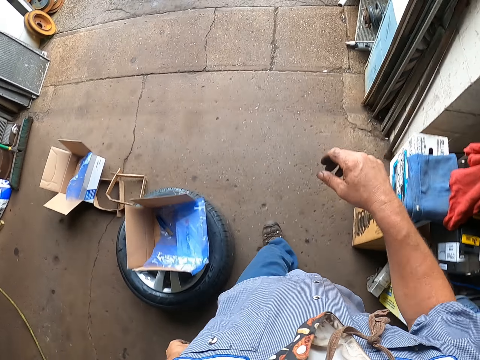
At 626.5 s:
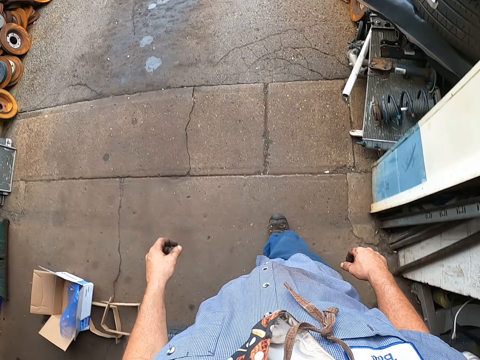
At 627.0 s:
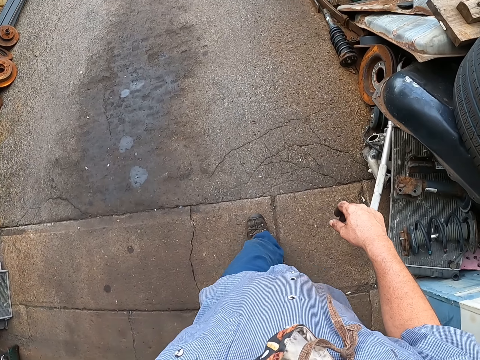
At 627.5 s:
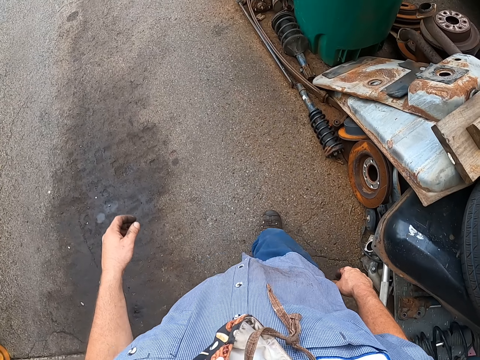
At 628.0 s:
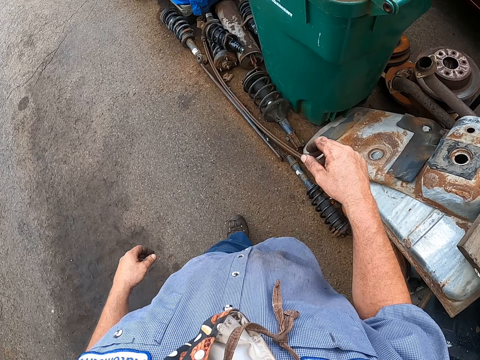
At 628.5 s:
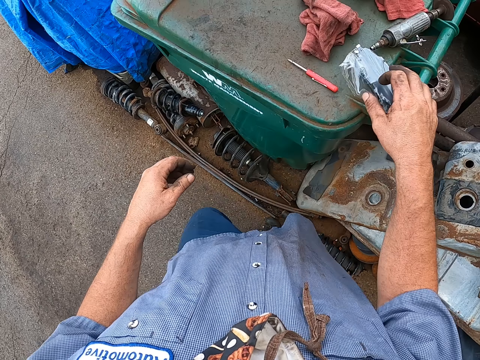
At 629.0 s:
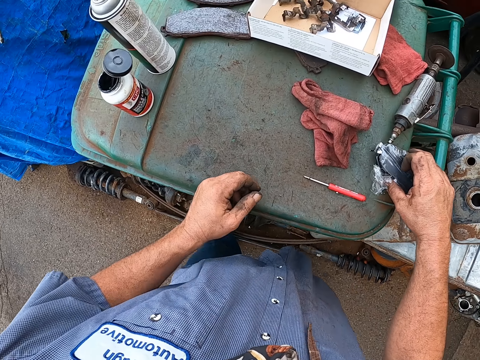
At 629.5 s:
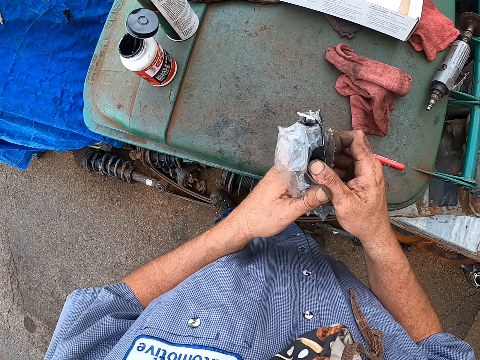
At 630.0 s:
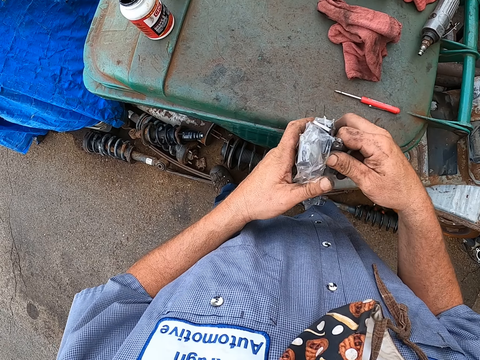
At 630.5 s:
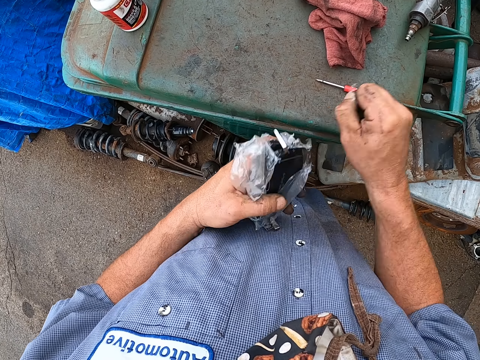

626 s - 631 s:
The camera wearer picks up the engine pads or brake pads. He tears the polythene paper with his hands.

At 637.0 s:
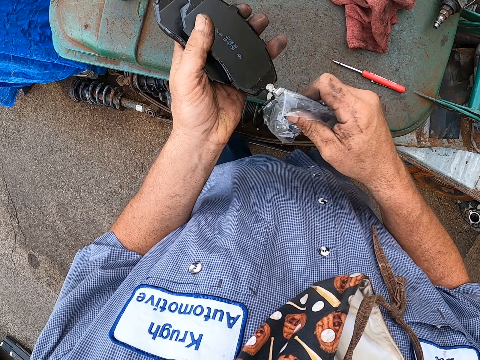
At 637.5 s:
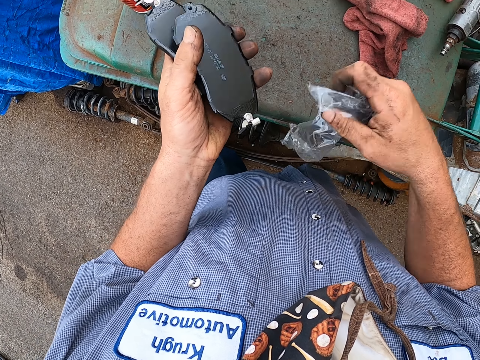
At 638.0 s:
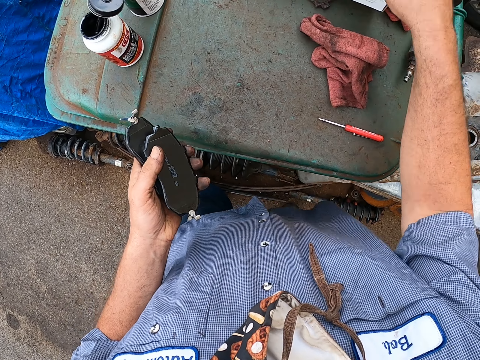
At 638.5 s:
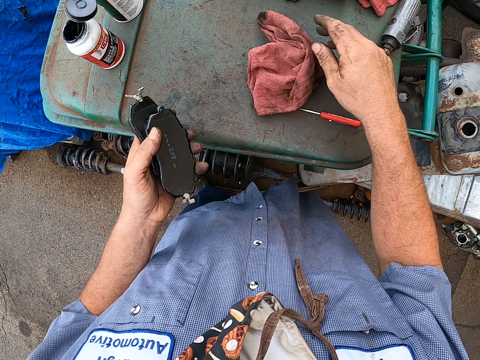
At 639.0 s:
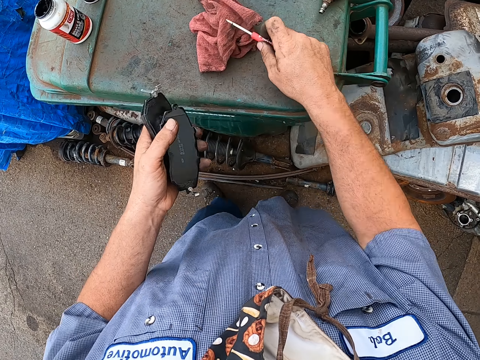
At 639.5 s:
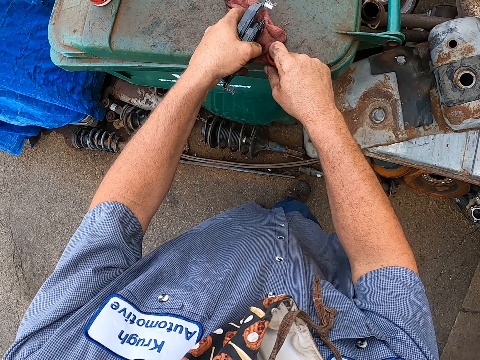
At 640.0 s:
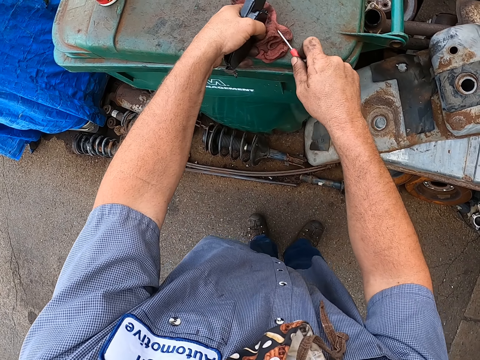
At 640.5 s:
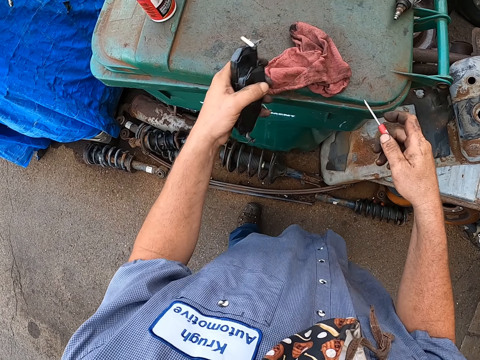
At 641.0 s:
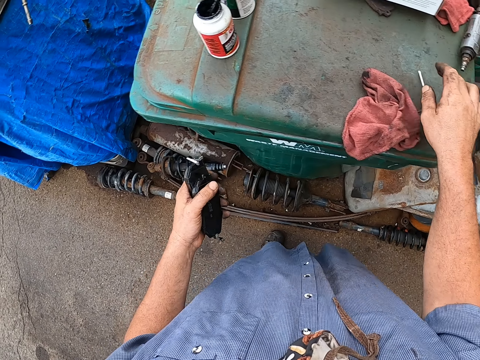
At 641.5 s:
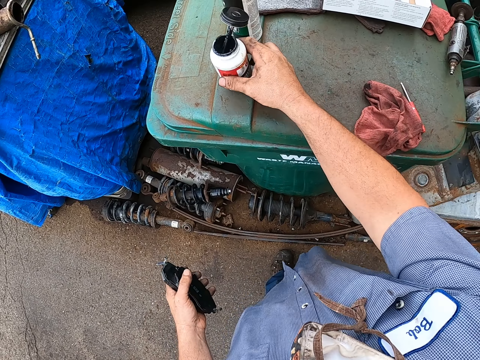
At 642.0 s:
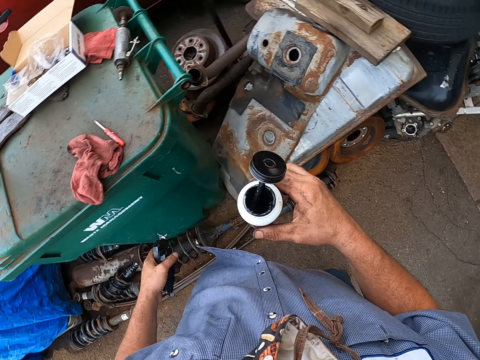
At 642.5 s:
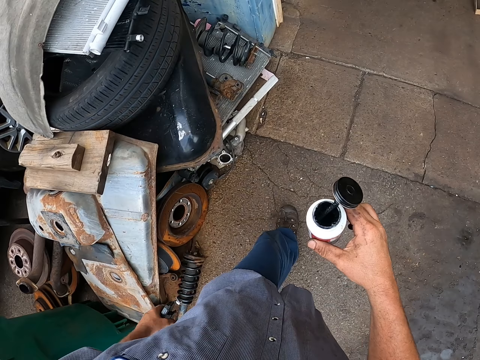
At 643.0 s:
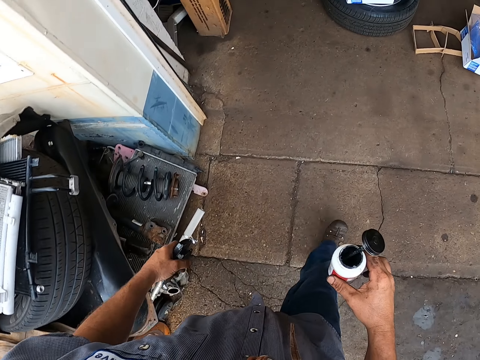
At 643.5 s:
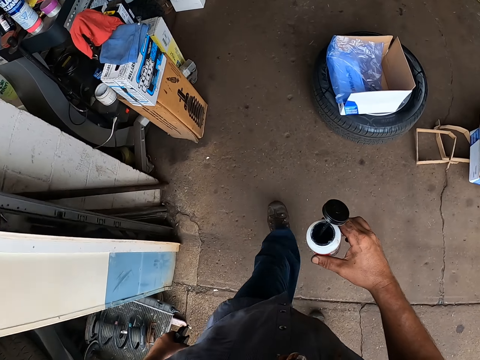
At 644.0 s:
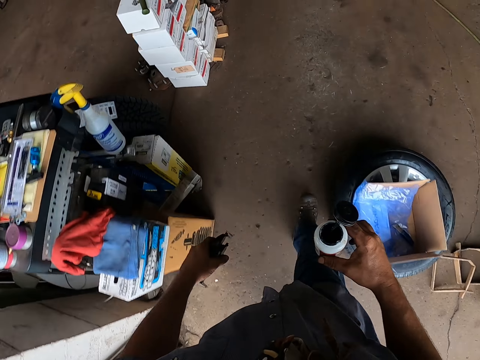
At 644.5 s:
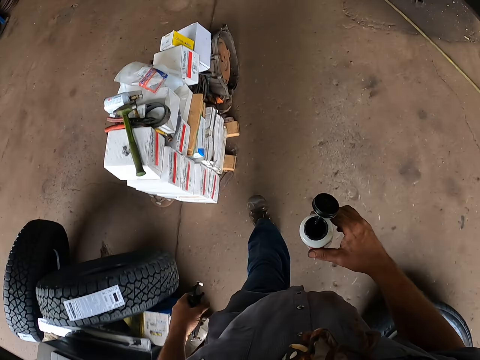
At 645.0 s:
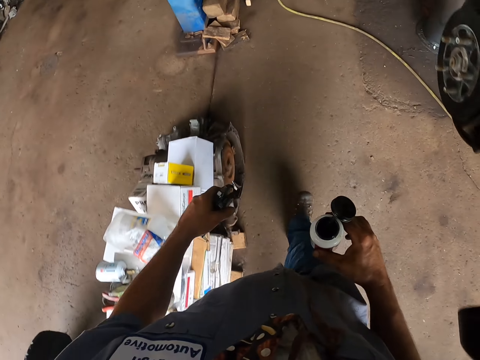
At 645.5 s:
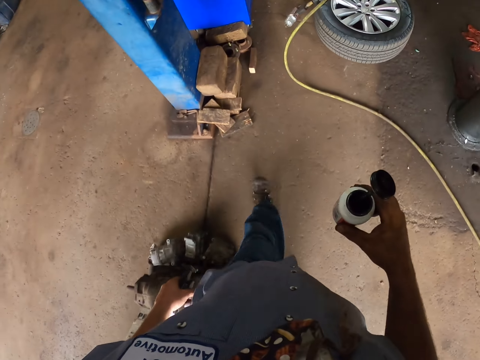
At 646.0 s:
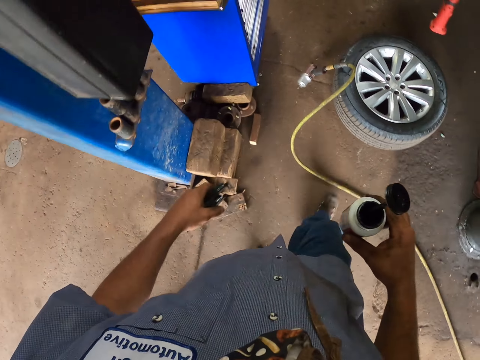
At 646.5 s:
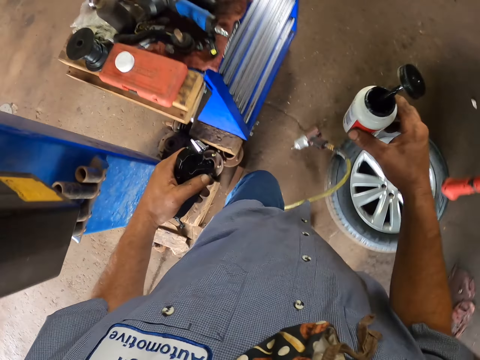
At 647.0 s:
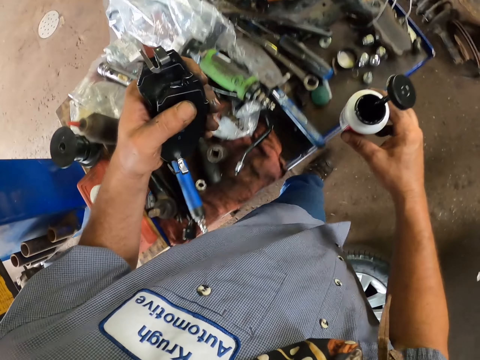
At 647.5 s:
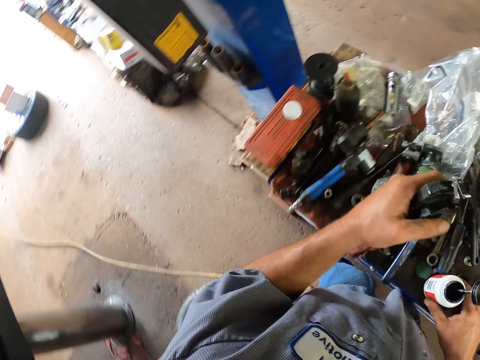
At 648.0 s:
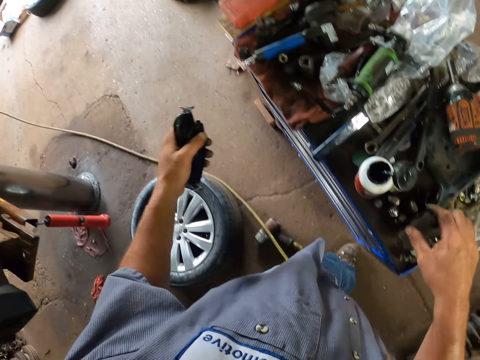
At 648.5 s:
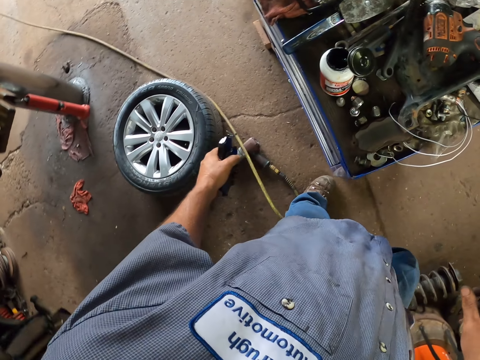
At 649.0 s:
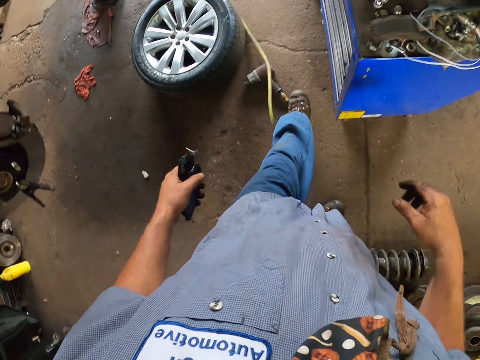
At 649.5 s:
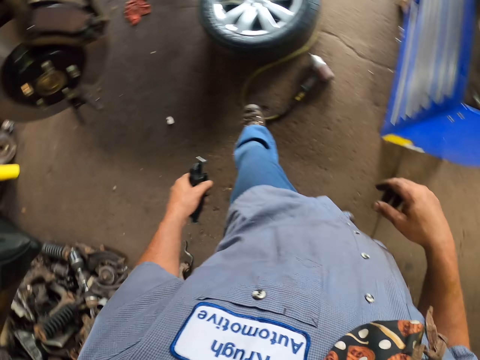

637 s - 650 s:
The camera wearer throws the polythene paper. They move the wiping cloth. They pick up a screwdriver. They clean the screwdriver with the cloth. They drop the screwdriver. They pick up a bottle of oil or brake grease. They walk in the garage. They put the brake grease bottle on the shelf.

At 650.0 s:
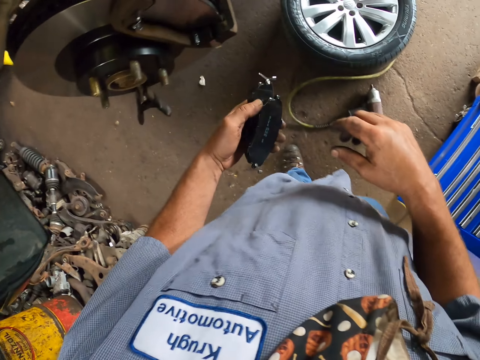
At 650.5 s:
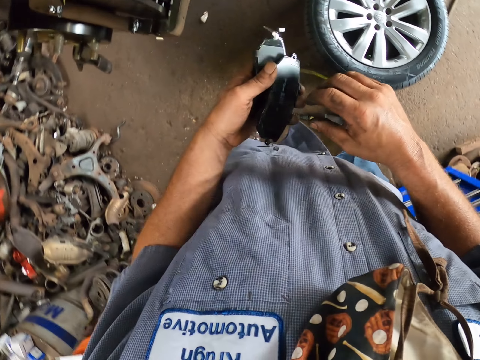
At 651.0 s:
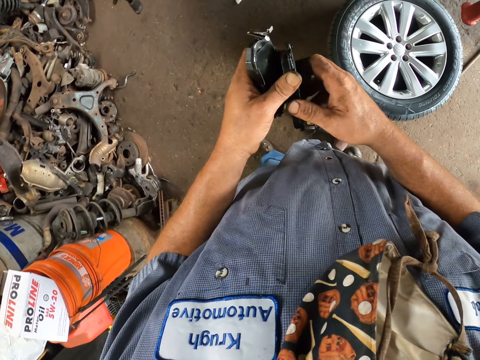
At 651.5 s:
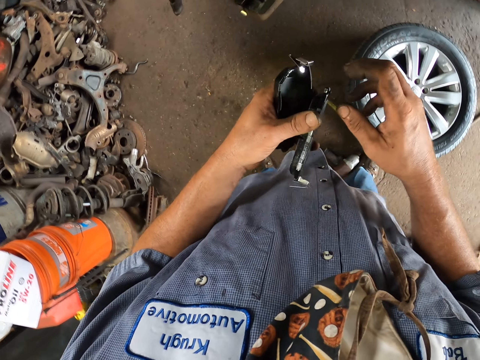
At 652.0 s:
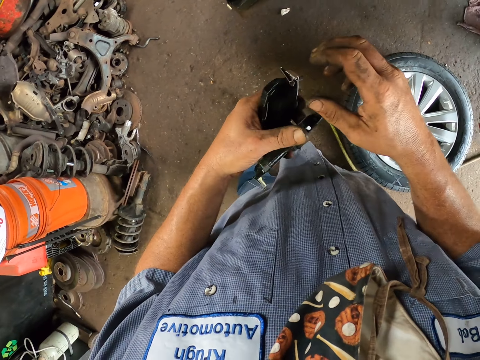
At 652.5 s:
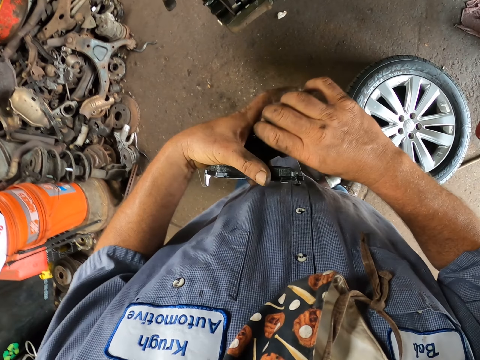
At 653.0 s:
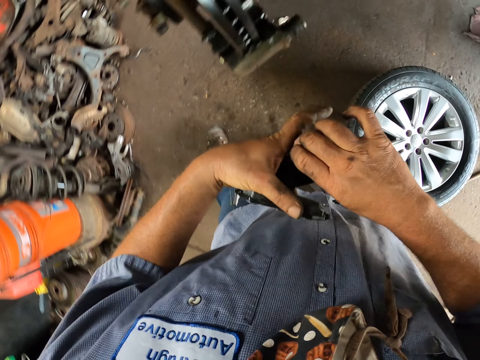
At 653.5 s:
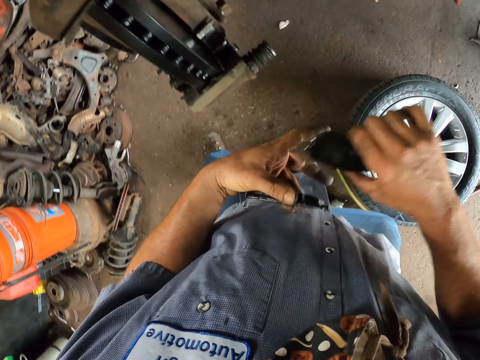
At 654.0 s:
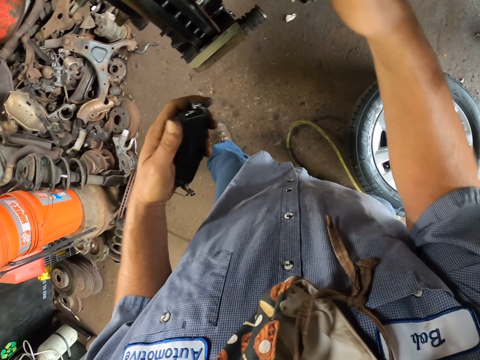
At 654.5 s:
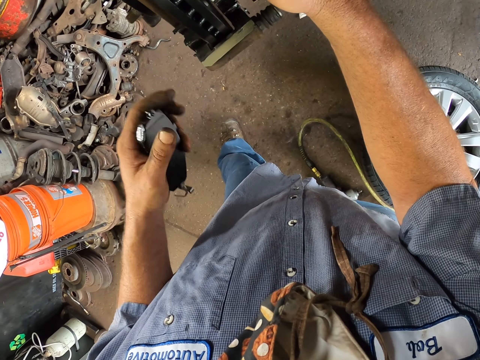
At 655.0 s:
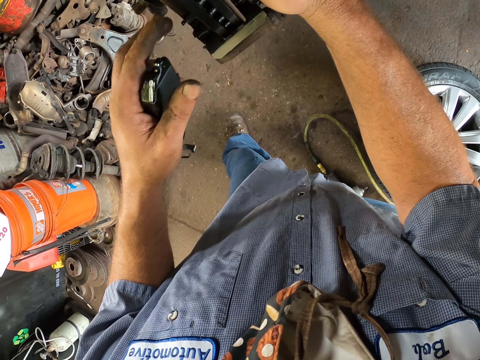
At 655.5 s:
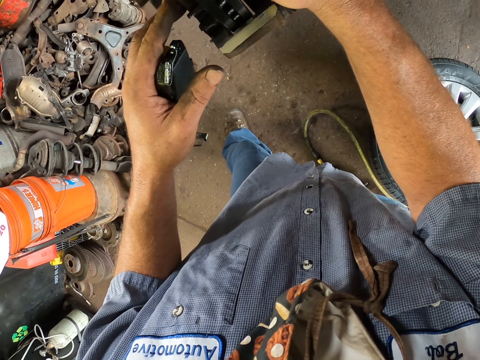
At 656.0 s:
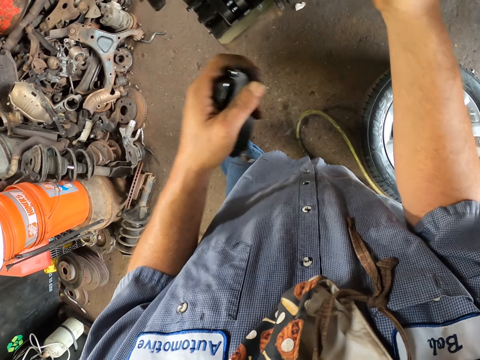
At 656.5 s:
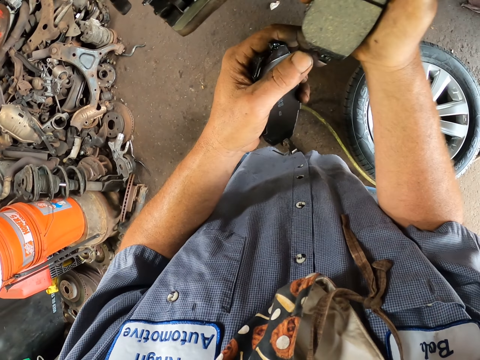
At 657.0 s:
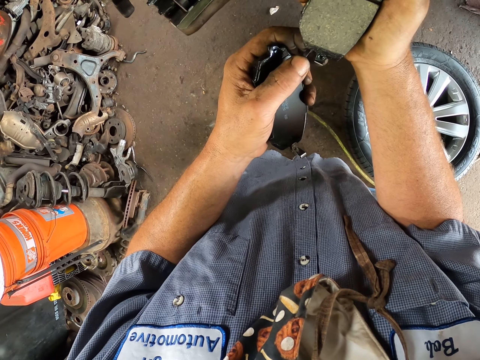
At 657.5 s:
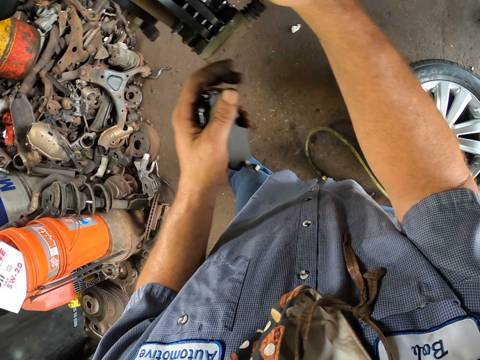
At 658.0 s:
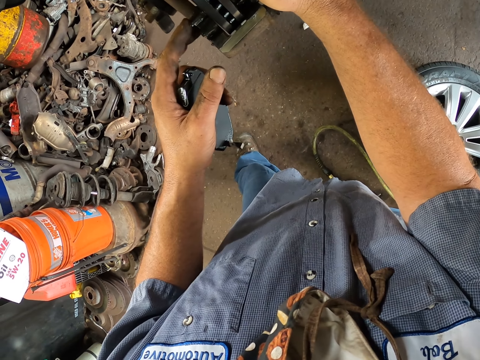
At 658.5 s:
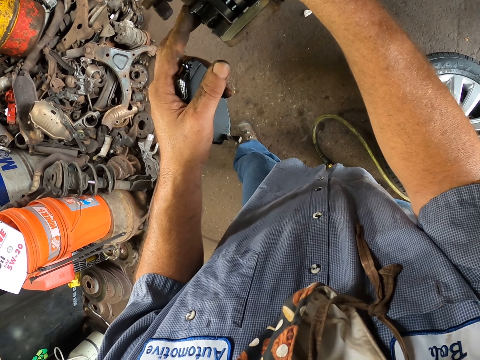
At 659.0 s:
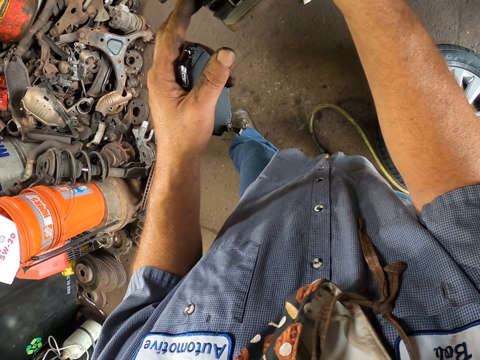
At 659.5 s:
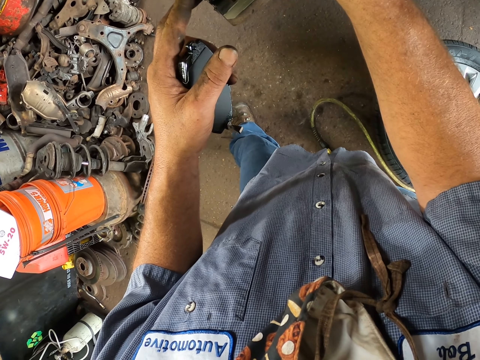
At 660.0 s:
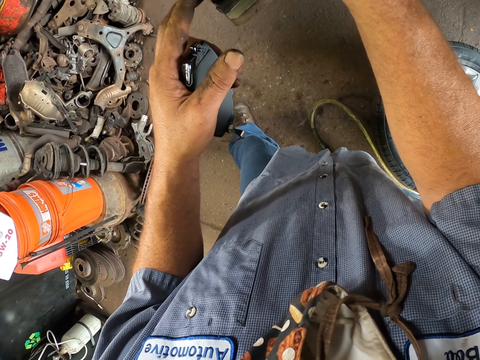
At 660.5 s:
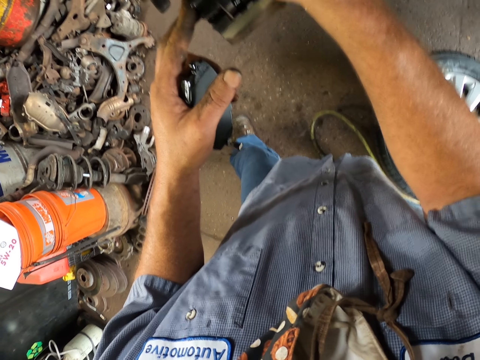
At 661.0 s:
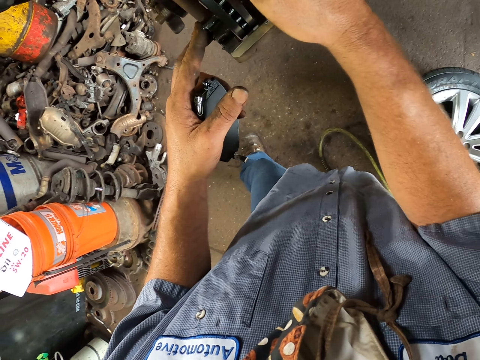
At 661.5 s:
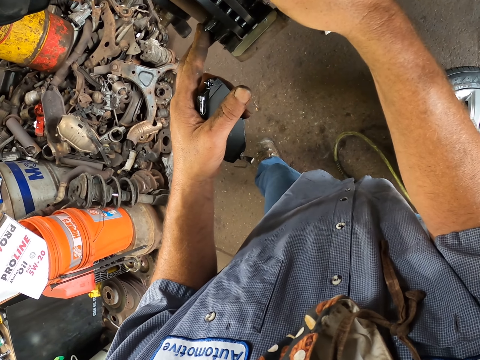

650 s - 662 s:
The camera wearer holds the brake pads. They fix a brake pad on the wheel hub. They fix a piece on the brake pad. They fix the brake pad on the wheel hub.
